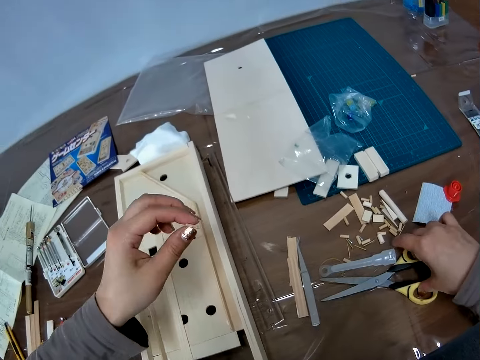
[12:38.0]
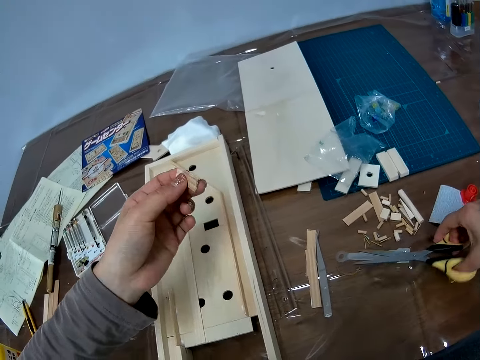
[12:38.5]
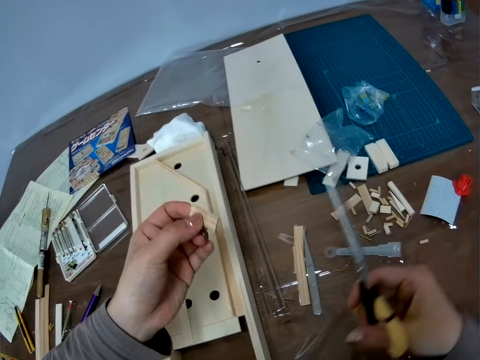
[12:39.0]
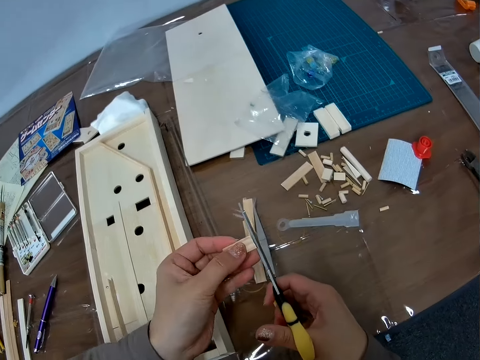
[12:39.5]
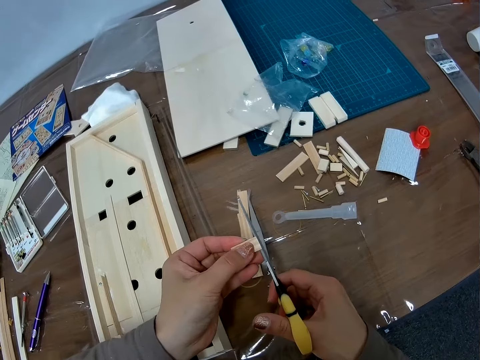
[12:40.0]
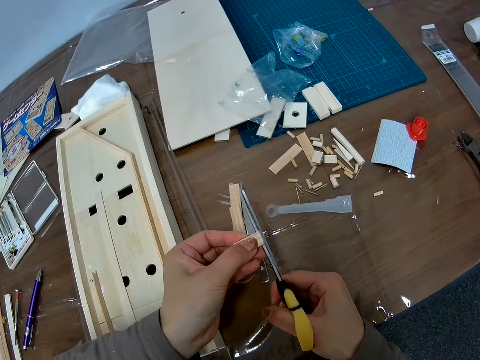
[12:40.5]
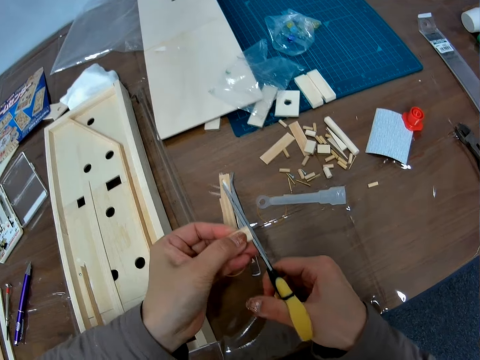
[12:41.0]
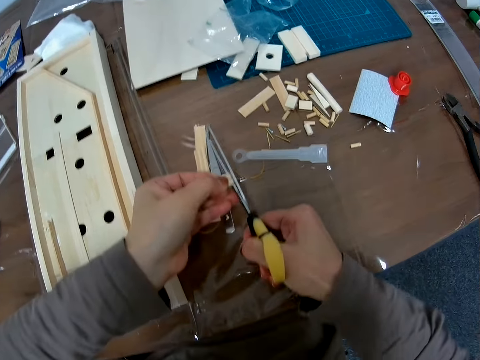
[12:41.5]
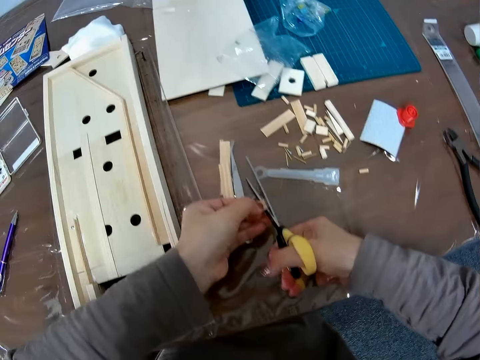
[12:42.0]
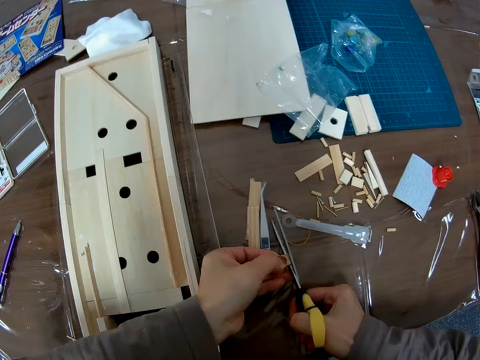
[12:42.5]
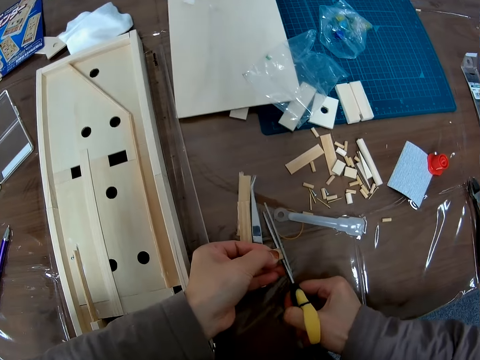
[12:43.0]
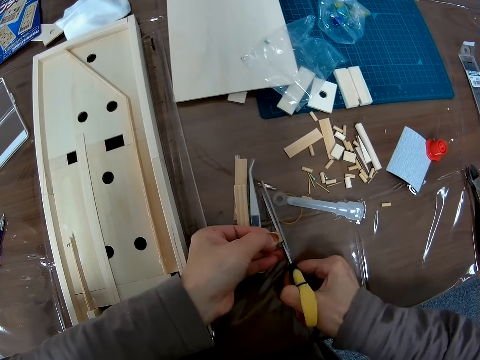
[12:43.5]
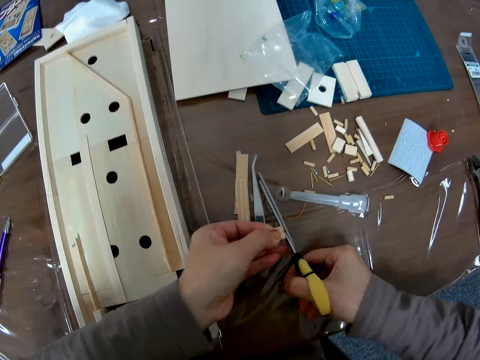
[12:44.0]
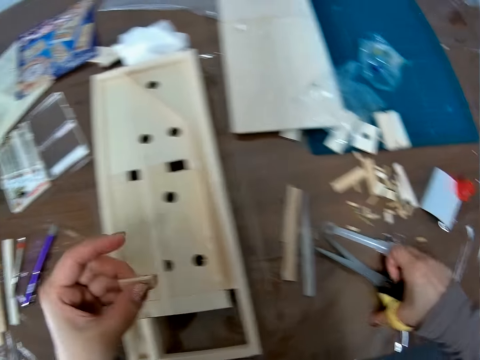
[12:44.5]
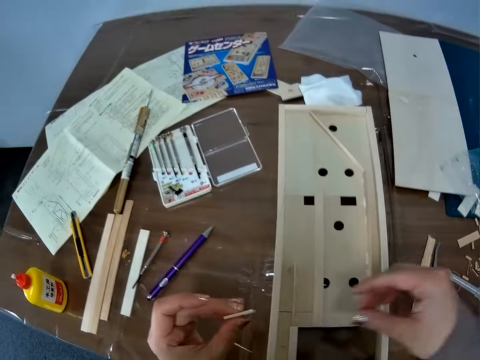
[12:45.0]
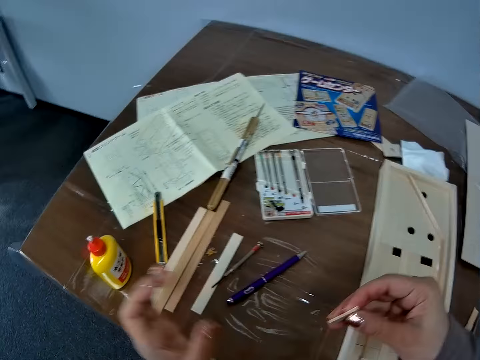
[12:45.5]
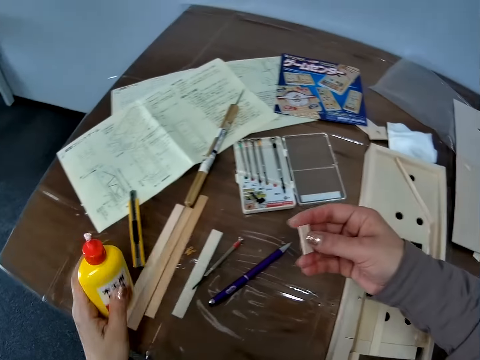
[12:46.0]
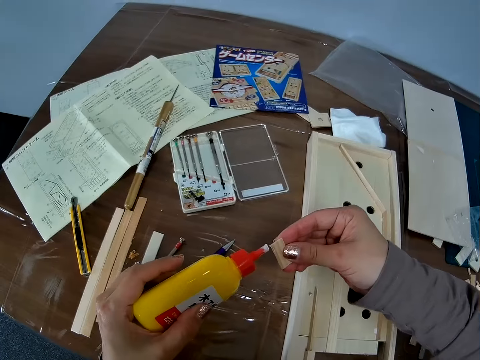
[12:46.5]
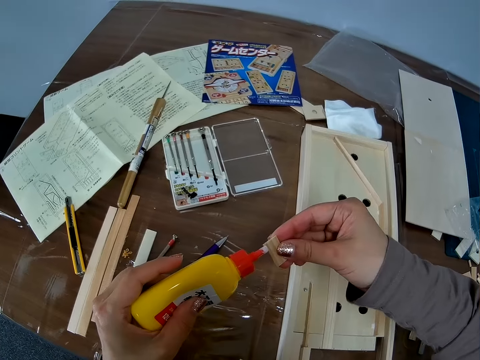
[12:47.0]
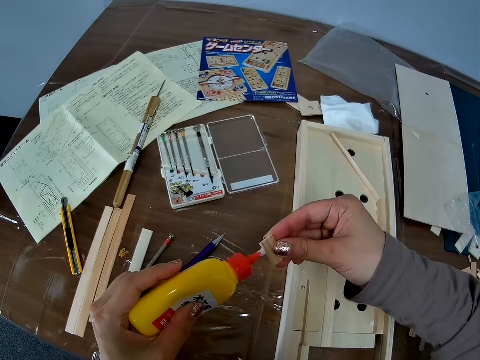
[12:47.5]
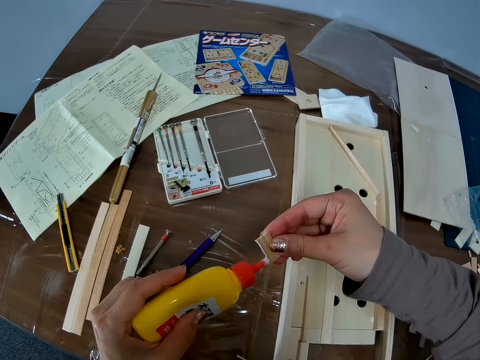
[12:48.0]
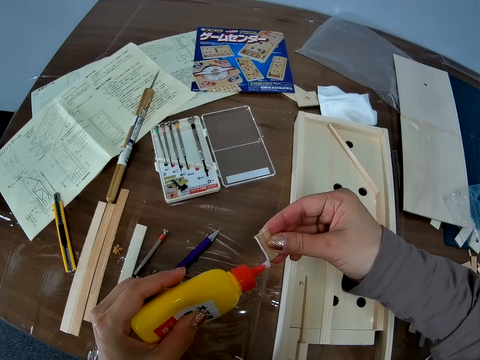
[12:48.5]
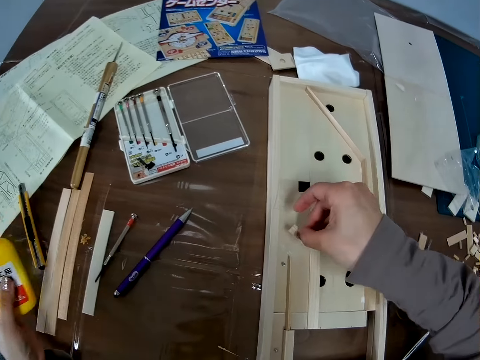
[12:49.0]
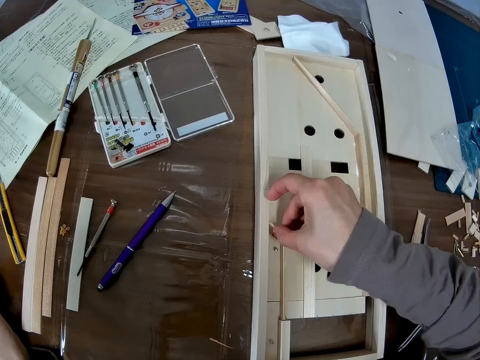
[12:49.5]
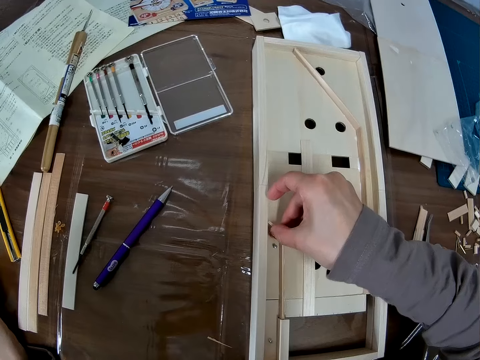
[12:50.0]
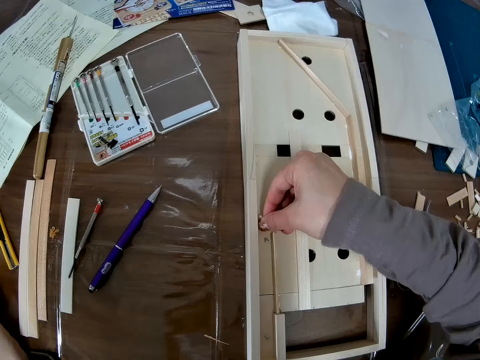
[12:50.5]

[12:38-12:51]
The camera wearer picks scissors from the table with the right hand. She cuts the edge of the wood in the left hand with the scissors. She places the scissors back on the table. She shifts the piece of wood from the left to the right hand. She picks up a bottle of glue from the table with her left hand. She applies the glue on the edge of the wood in the right hand. She places the glue back on the table. She fixes the wood in the right hand on the model structure.

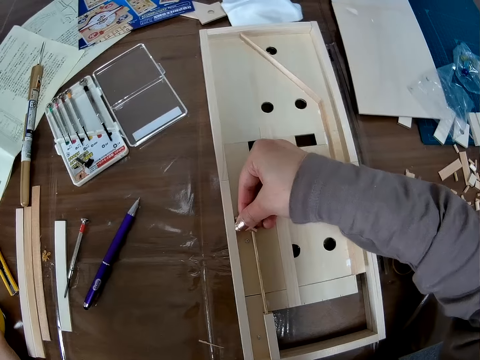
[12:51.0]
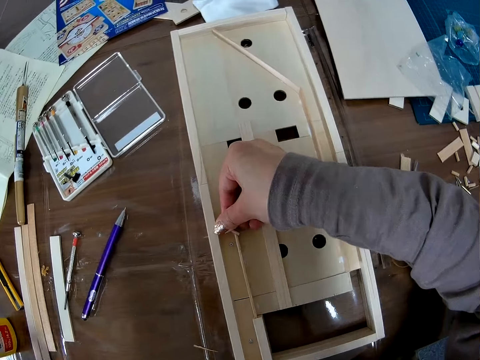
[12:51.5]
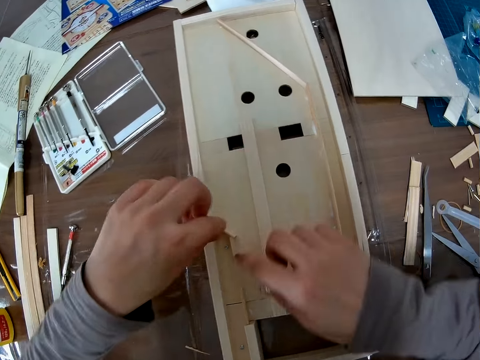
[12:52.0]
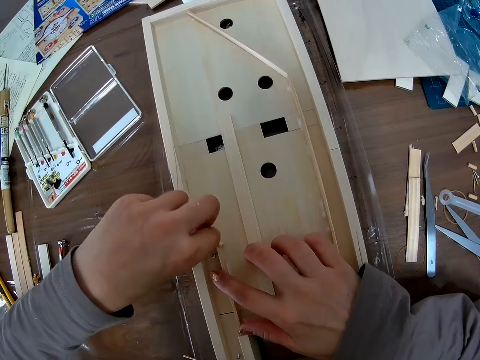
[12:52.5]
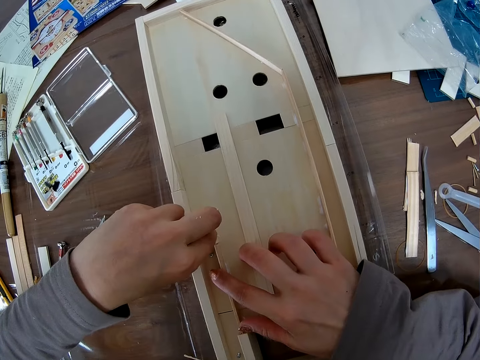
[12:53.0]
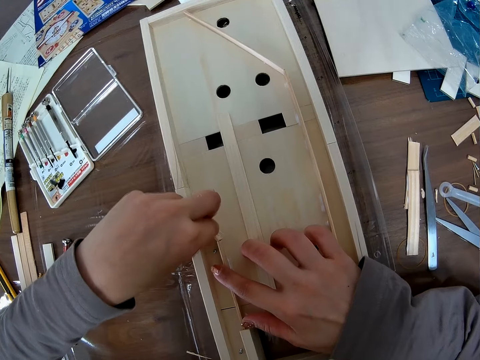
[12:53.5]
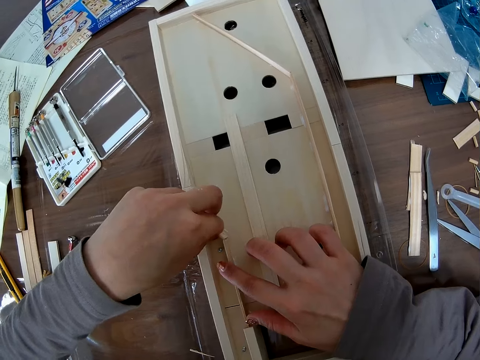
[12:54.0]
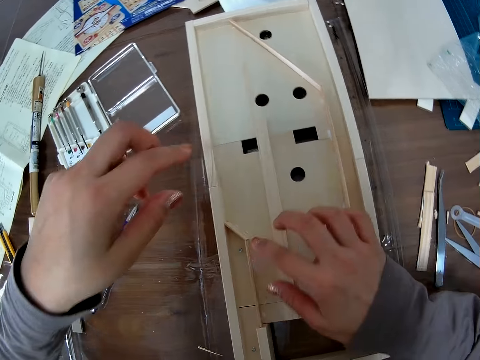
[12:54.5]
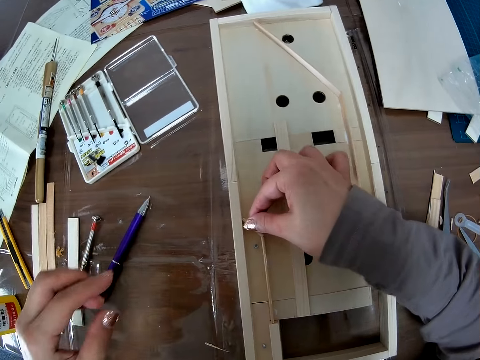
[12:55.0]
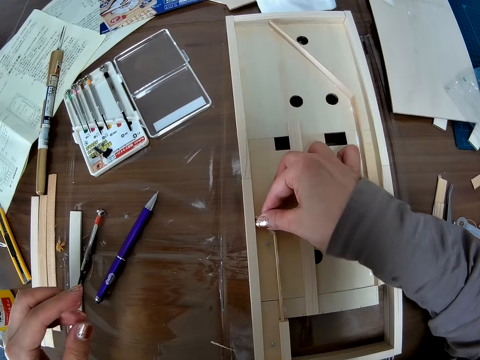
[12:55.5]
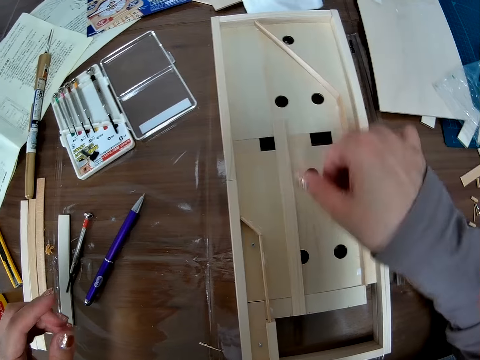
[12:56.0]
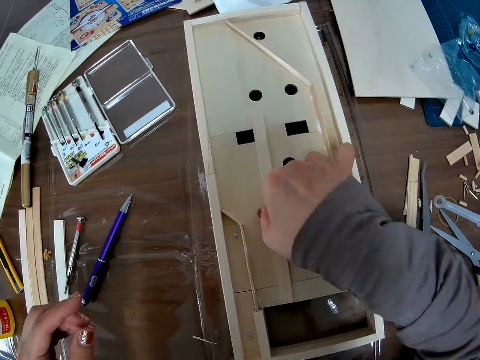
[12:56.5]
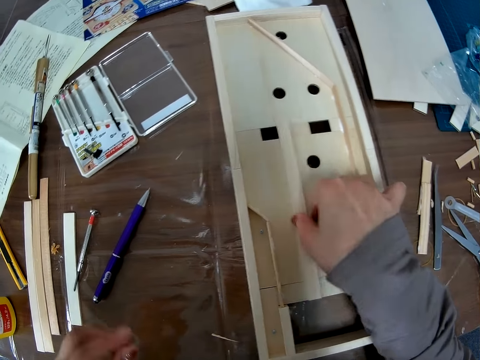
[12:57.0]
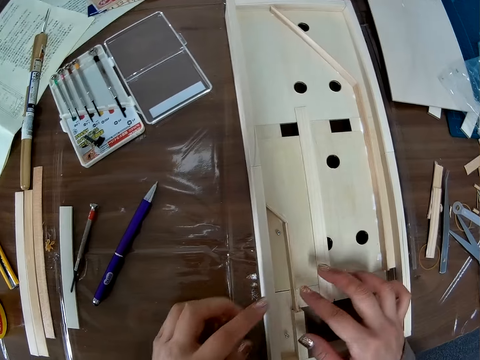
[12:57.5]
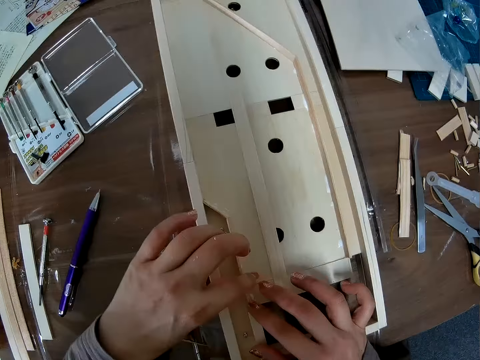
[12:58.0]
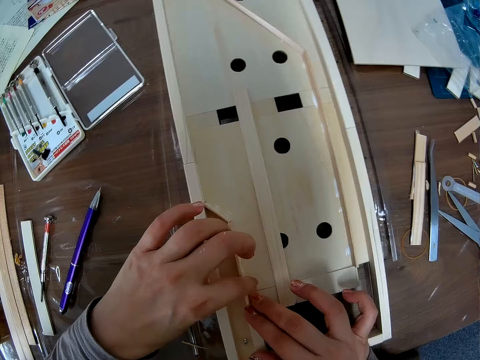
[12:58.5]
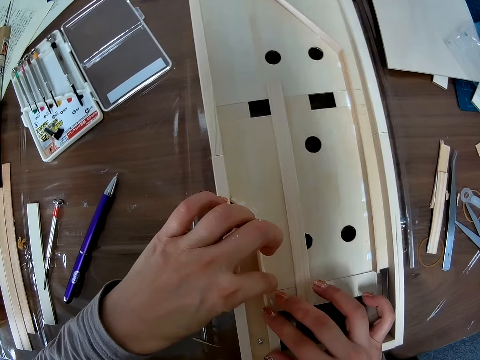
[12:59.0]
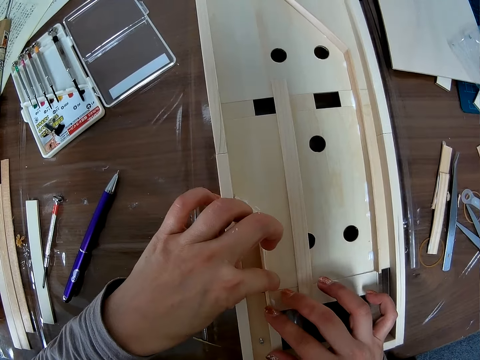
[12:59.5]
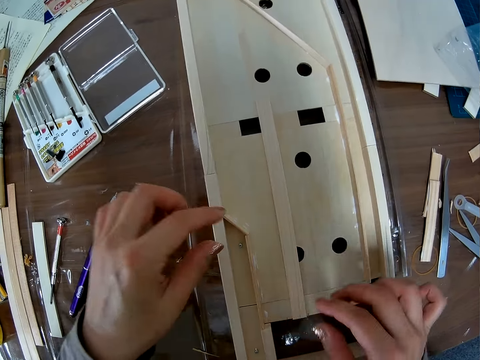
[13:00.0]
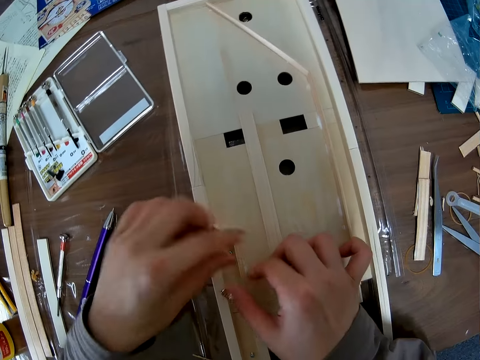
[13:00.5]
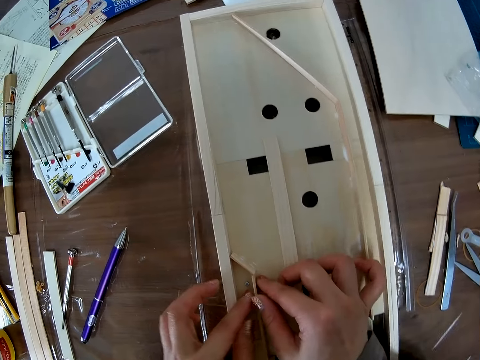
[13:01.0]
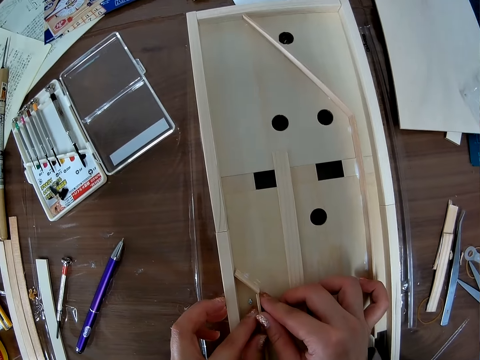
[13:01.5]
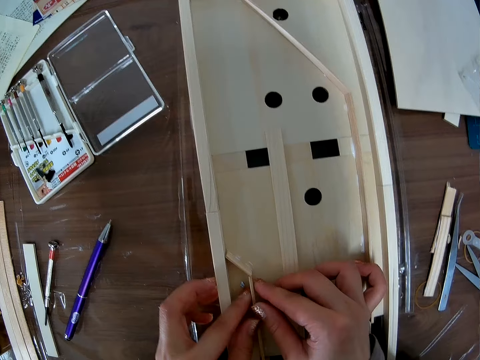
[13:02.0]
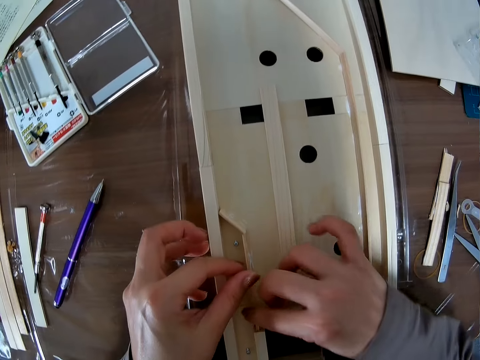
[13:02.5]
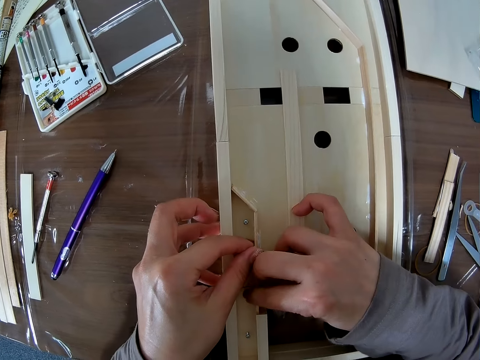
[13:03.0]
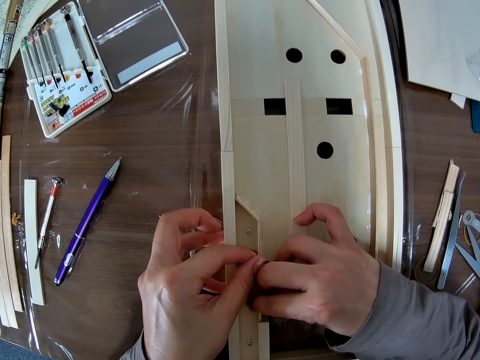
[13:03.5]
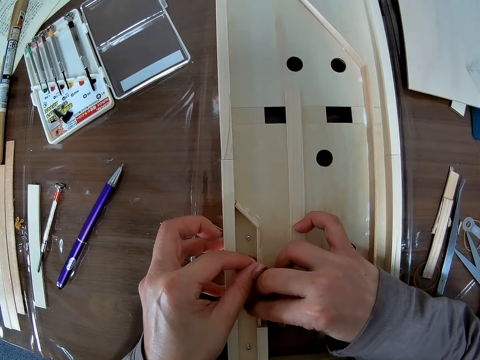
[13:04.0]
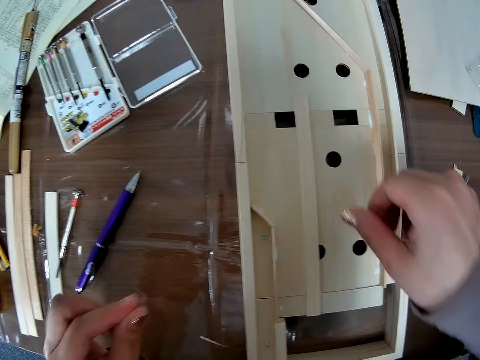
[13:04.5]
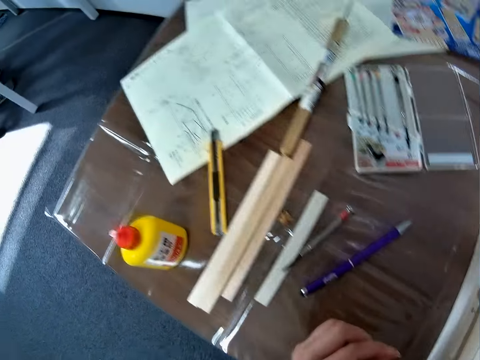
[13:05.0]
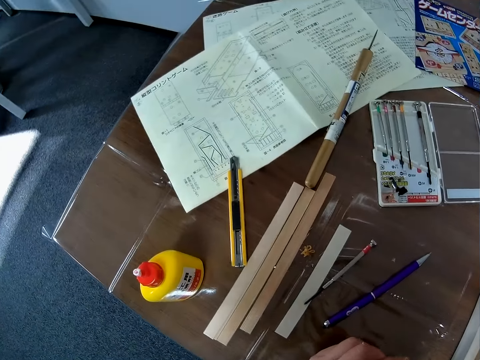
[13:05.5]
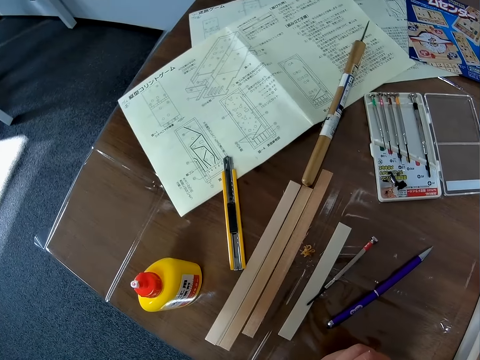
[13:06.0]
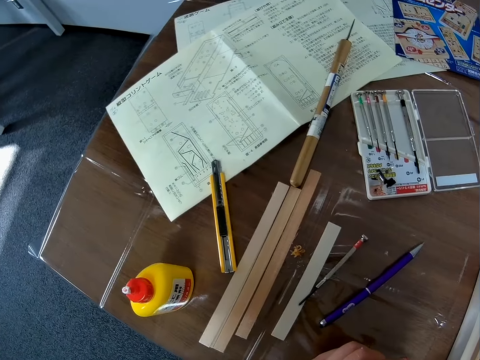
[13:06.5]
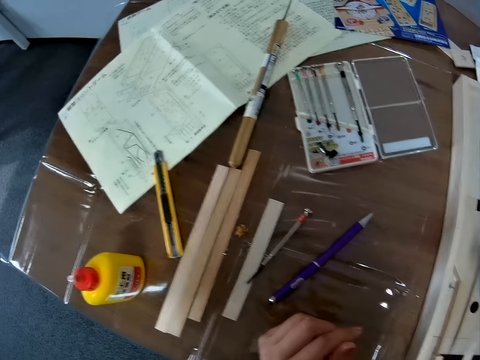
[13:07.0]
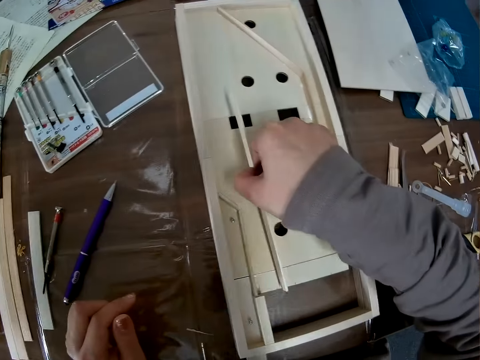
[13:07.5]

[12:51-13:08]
The camera wearer shifts the right hand from the wood to adjacent wood on the model. They fix the wood with the left hand. They adjust the piece of wood in the wooden craft. They lift the left hand off the wood. They fix the wood with the right hand. They lift the right hand off the wood. They hold a long piece of model wood on the structure with the right hand. They lift the hand off the wood. They fix again other pieces on the model with both hands. They lift the hands off the model. They pick the long piece on the model with the right hand.
